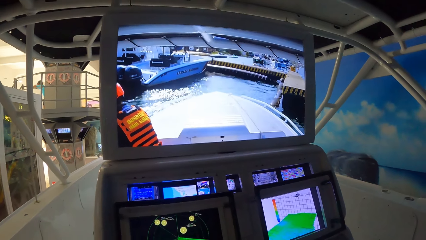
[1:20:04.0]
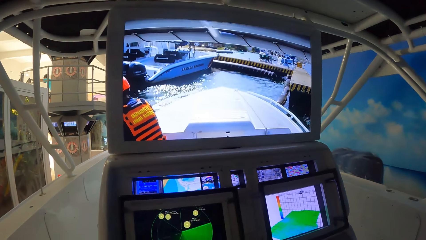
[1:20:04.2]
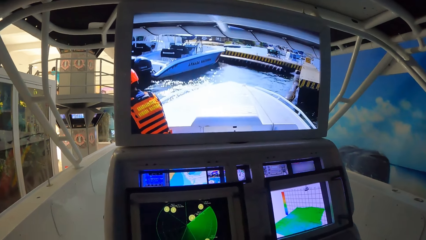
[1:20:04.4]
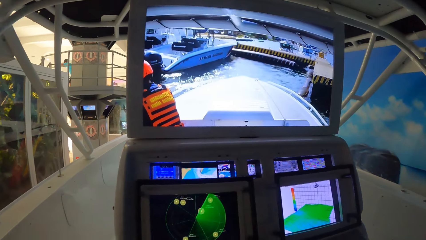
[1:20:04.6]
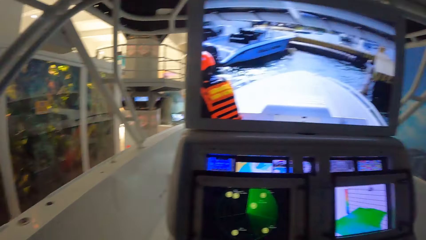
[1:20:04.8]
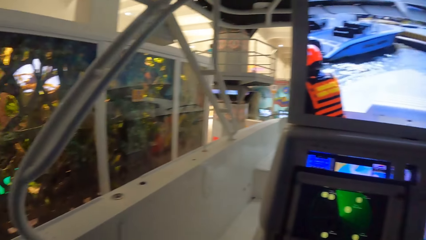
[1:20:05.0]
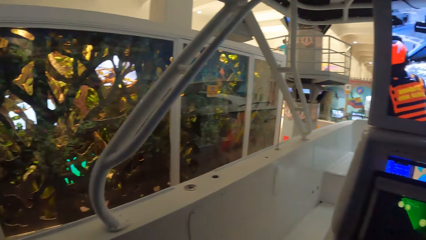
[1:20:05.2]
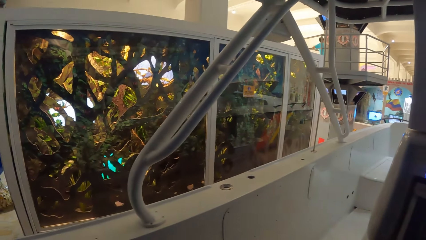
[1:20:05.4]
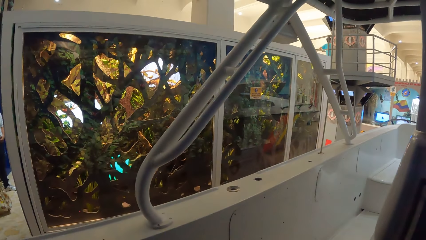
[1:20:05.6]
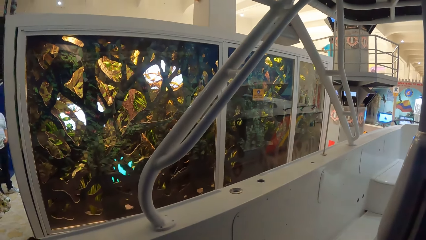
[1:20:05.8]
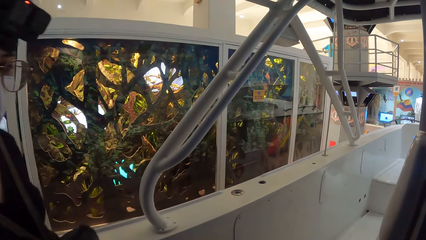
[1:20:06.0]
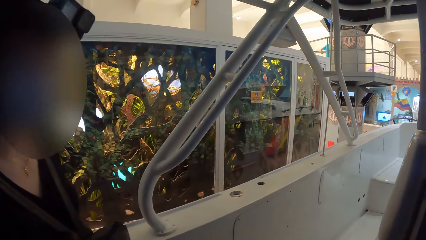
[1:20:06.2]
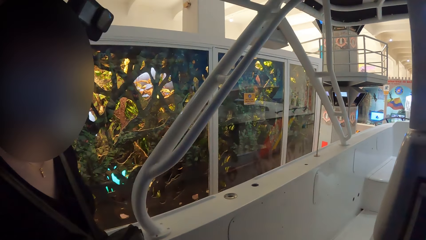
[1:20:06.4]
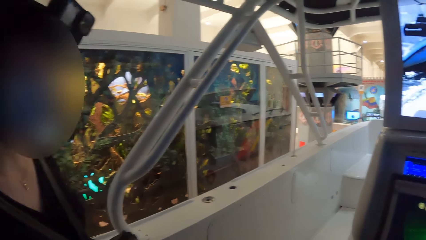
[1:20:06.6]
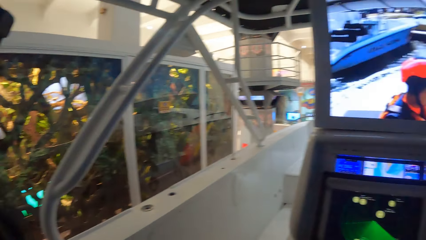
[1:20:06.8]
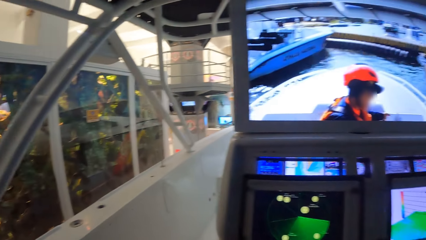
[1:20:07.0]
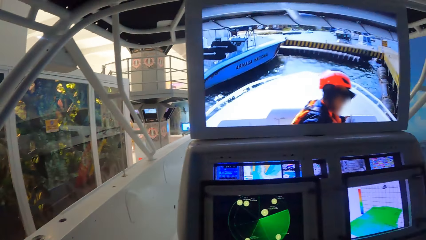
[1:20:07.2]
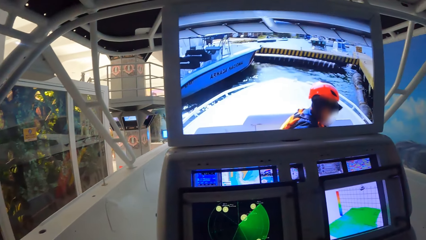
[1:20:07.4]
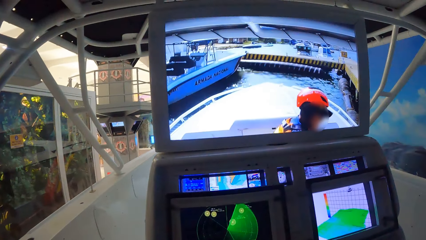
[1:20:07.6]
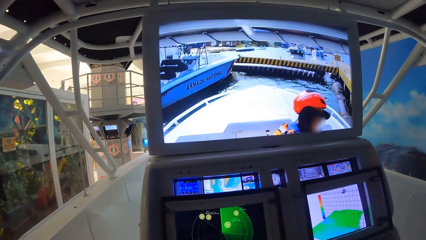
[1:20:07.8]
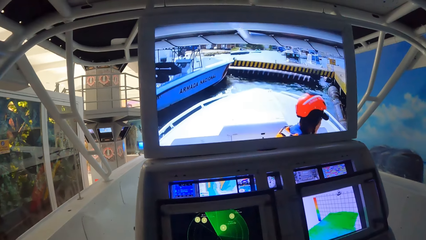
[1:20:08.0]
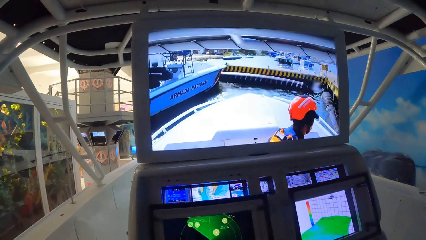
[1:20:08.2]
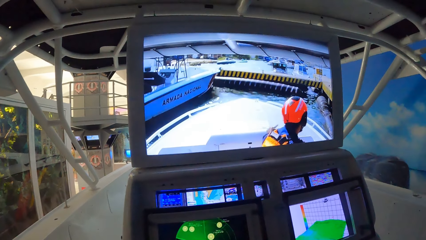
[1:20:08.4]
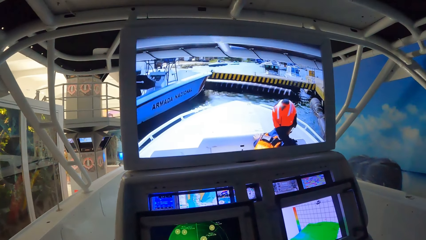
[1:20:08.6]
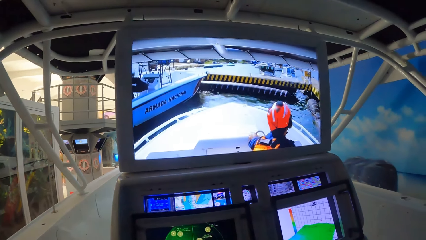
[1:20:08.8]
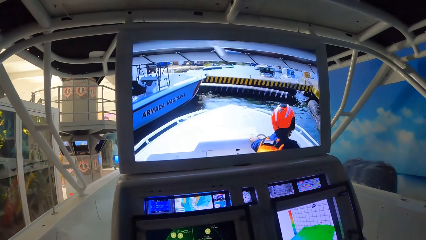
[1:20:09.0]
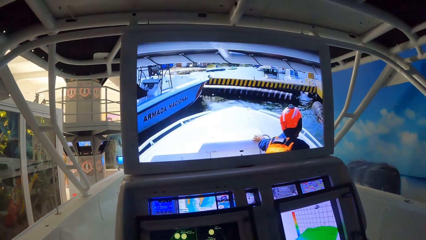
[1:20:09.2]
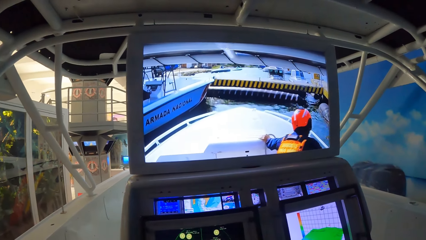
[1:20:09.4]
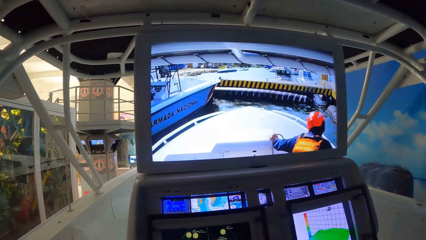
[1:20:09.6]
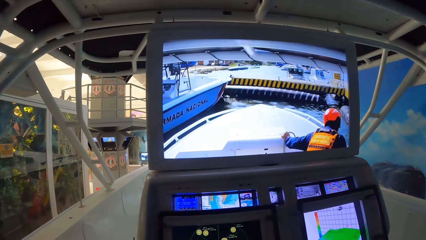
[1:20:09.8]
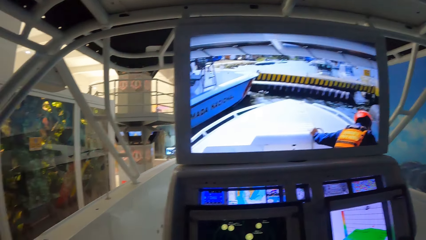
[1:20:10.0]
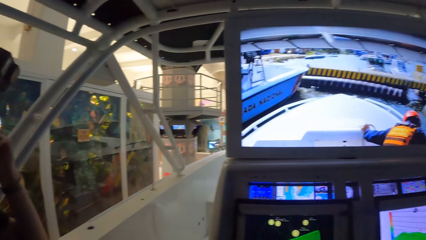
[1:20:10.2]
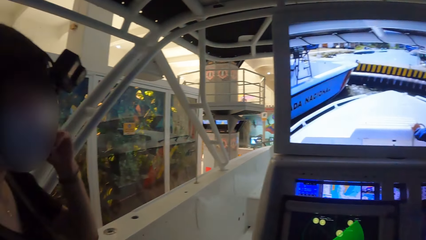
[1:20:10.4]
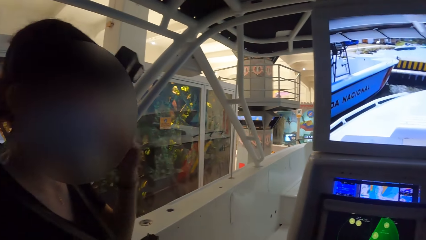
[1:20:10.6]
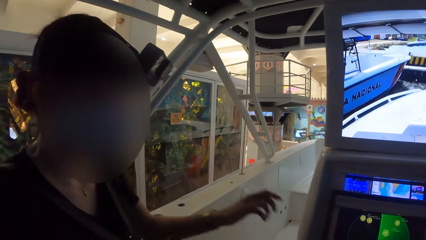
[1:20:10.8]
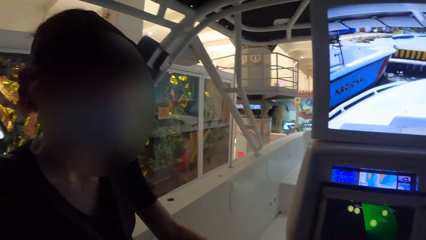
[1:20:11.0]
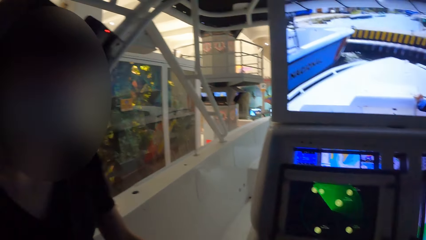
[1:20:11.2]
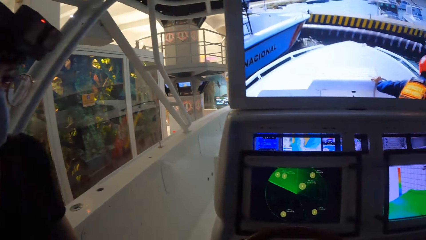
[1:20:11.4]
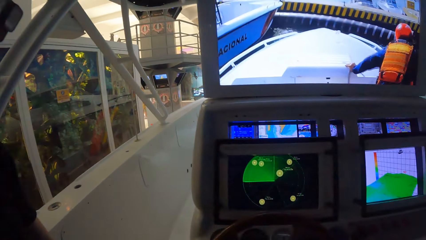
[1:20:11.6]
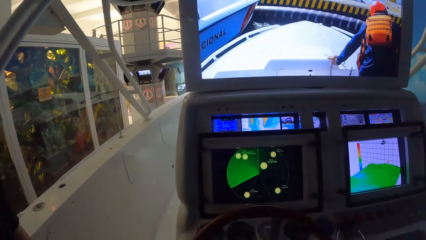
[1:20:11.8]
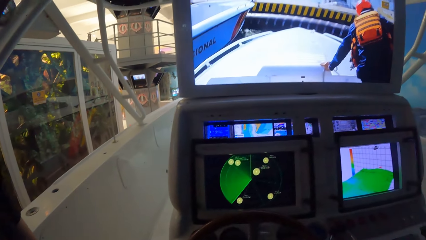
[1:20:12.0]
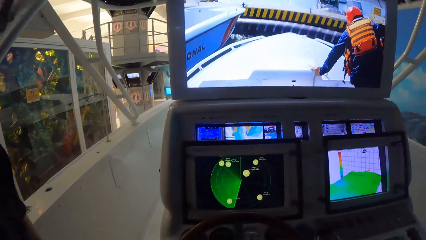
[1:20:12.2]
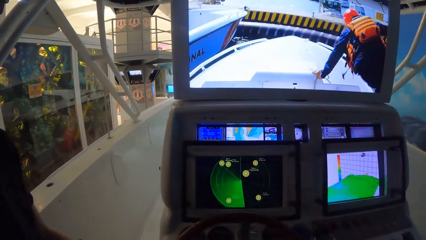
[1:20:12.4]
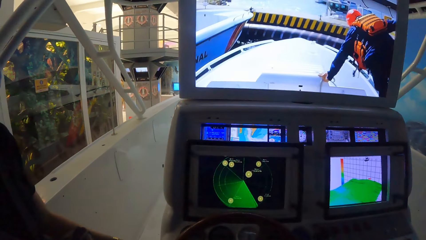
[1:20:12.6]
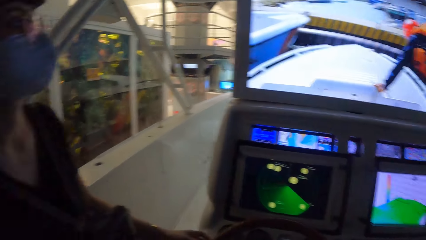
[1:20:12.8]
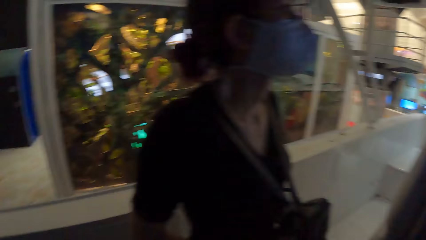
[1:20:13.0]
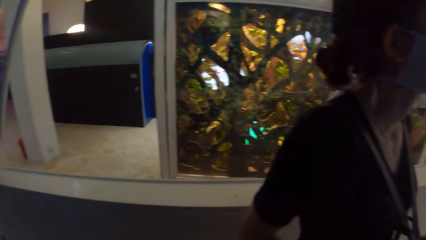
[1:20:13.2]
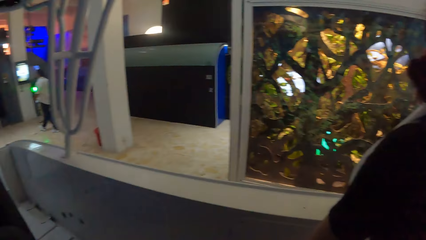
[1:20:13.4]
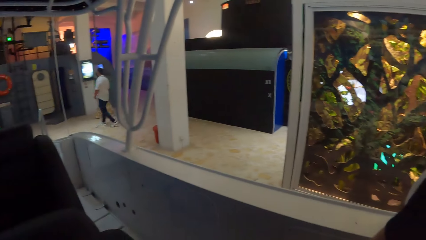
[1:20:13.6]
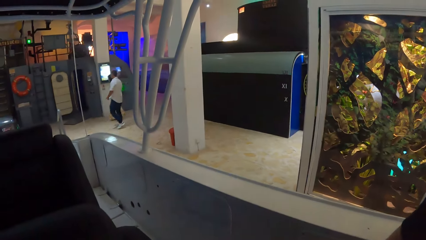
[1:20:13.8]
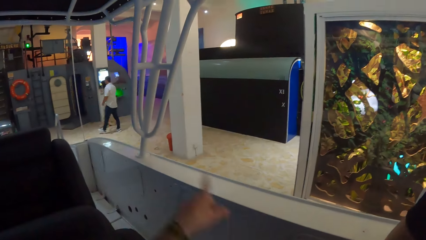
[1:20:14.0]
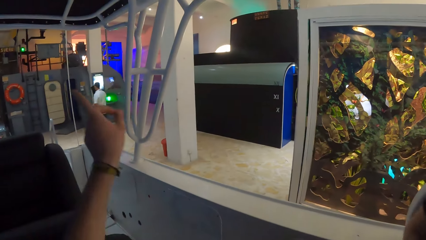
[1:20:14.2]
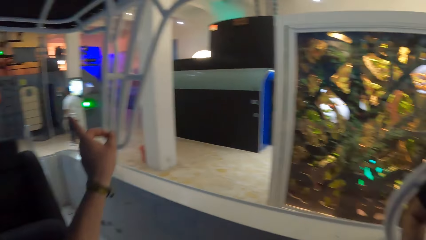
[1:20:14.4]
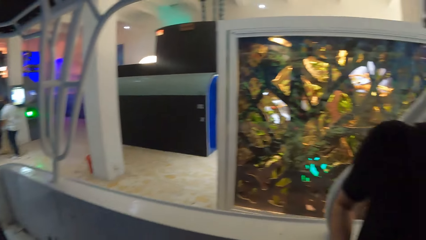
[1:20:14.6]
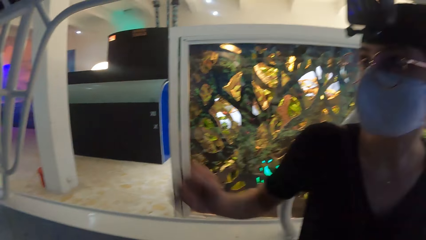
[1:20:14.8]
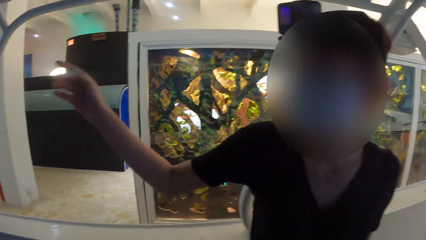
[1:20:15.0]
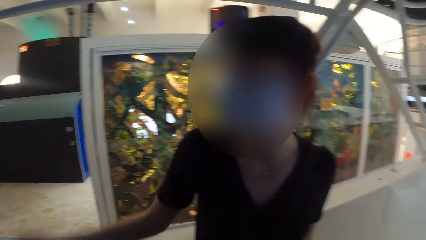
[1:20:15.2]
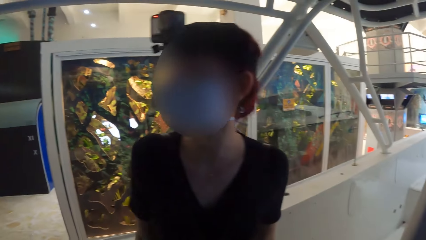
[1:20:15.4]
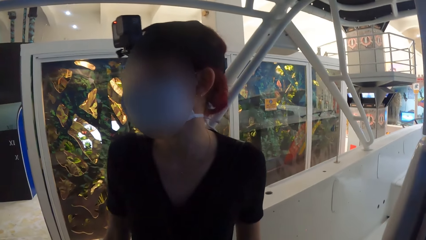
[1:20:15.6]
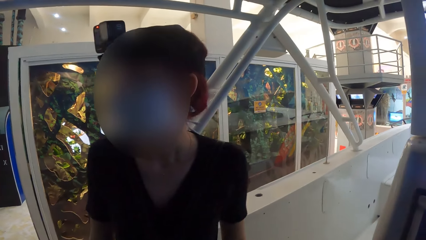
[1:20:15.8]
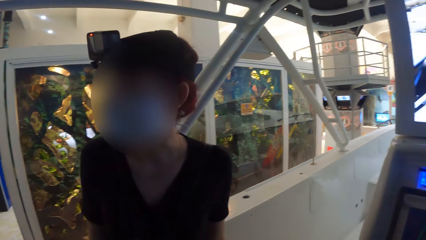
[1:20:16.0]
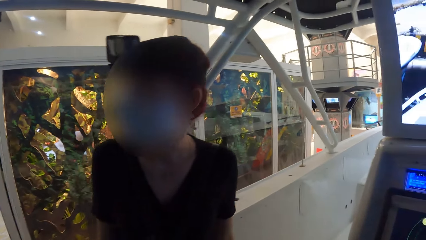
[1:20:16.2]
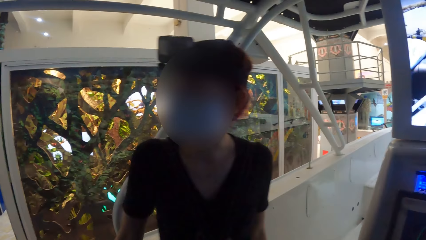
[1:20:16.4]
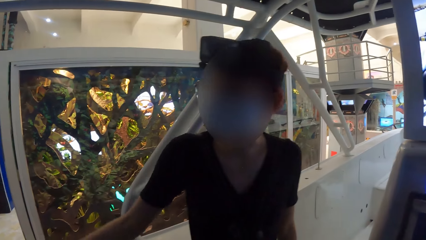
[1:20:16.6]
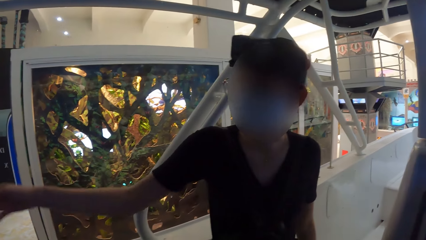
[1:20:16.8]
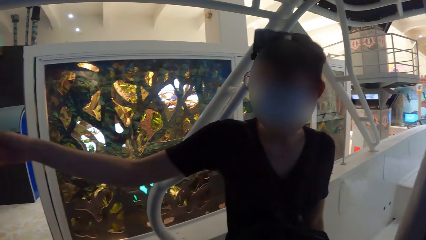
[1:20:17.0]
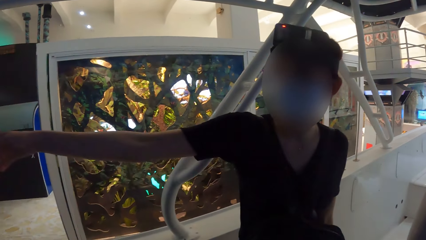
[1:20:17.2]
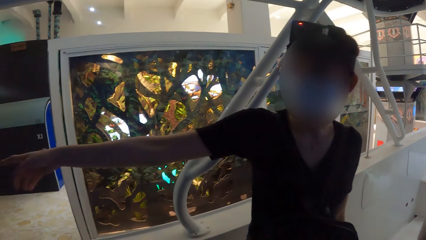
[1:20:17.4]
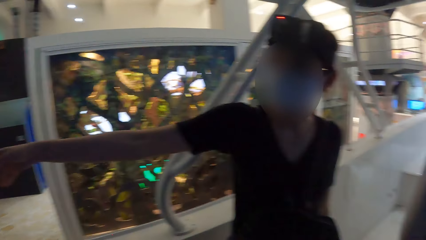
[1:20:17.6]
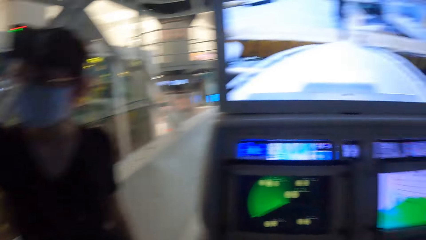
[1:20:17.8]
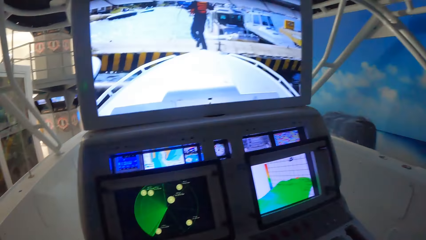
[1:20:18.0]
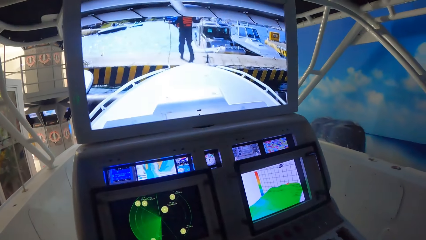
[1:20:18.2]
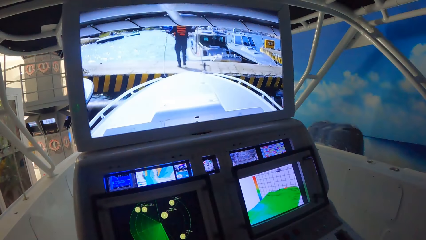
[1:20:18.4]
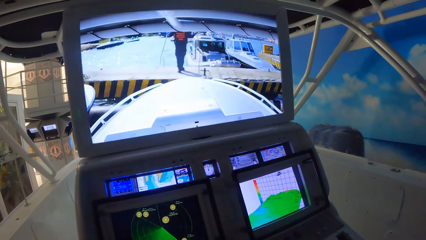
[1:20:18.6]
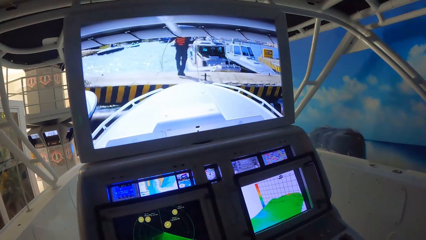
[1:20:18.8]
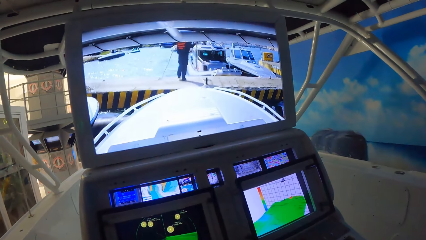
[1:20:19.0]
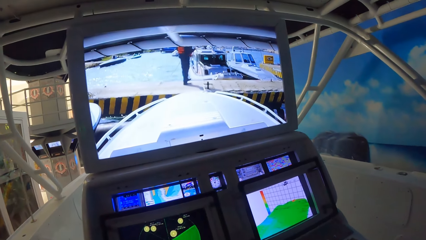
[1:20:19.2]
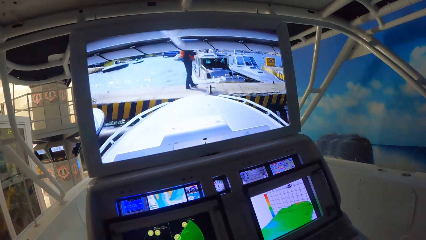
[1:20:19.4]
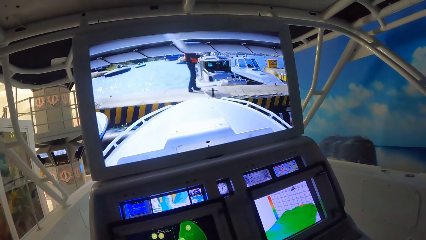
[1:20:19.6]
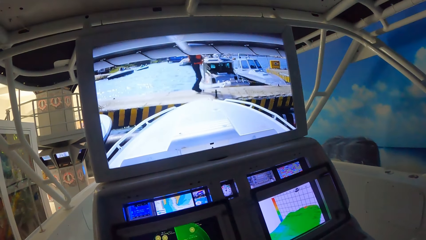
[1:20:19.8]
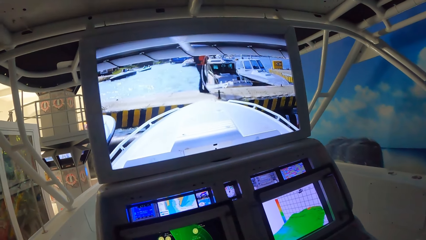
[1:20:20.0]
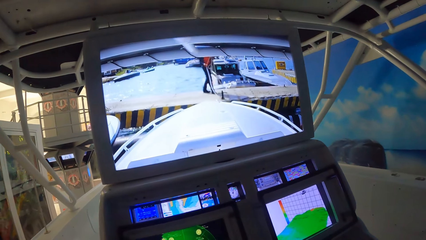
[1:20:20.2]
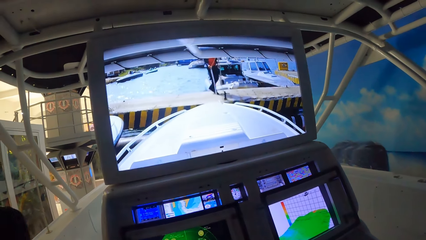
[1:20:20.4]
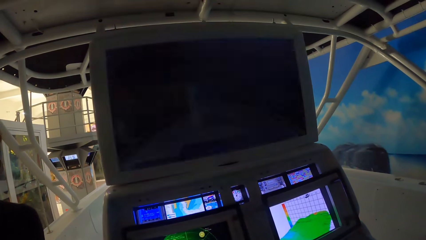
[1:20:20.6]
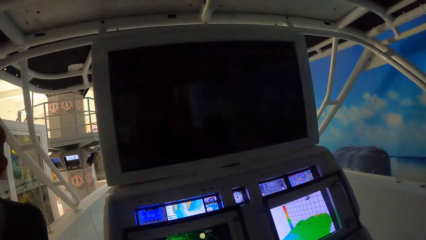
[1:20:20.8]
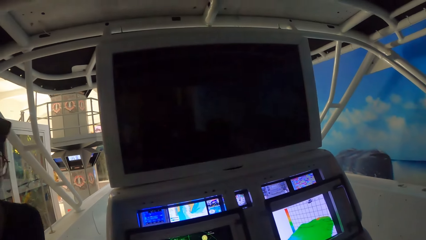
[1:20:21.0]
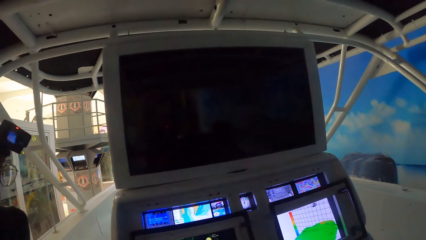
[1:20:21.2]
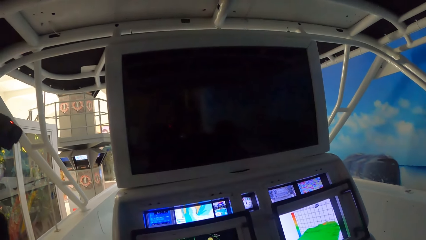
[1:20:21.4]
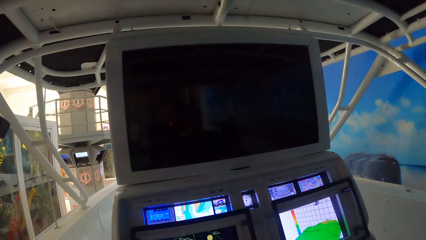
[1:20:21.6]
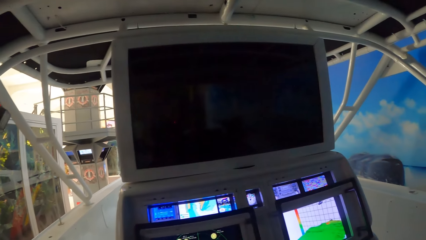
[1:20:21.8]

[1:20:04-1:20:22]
The camera wearer interacts with a woman. The man climbs the deck of the ship. The camera wearer interacts with the woman. They look at the screen.
